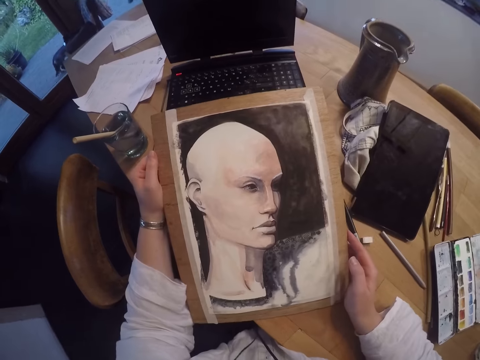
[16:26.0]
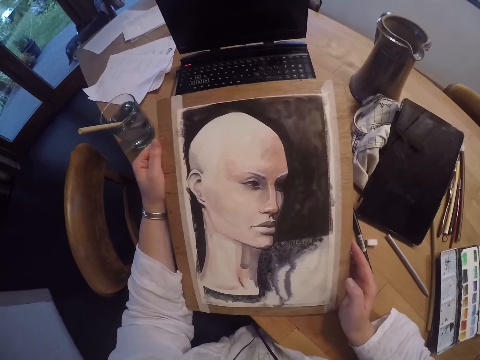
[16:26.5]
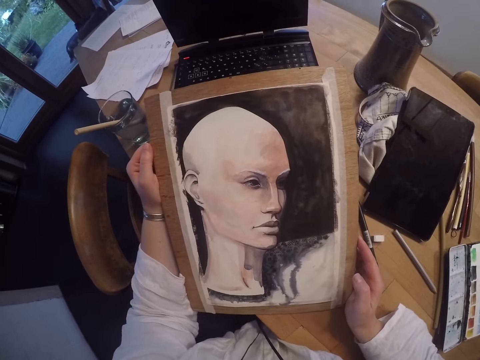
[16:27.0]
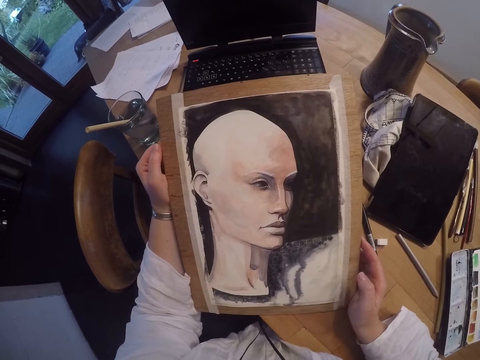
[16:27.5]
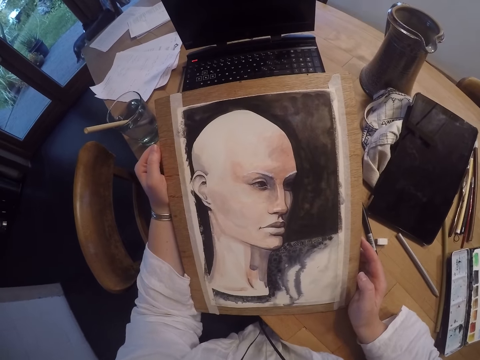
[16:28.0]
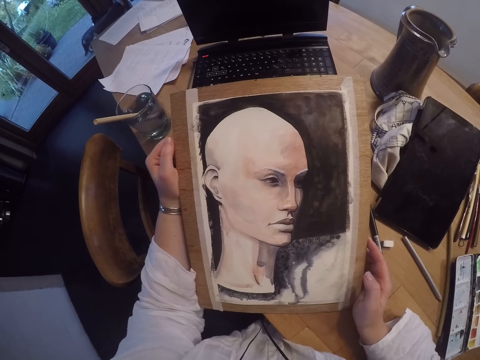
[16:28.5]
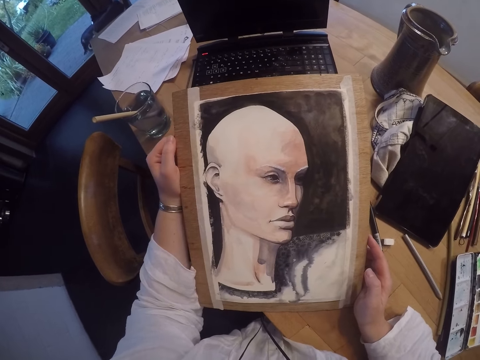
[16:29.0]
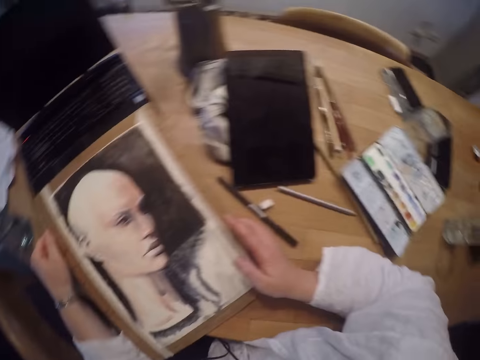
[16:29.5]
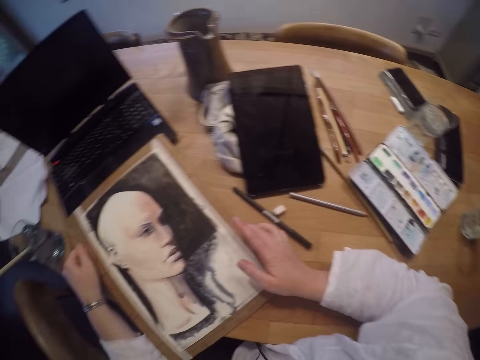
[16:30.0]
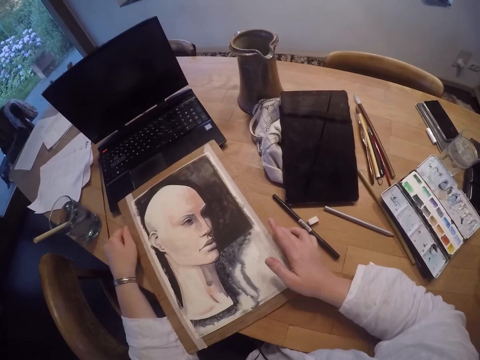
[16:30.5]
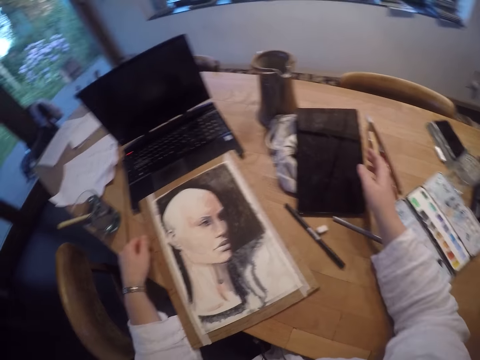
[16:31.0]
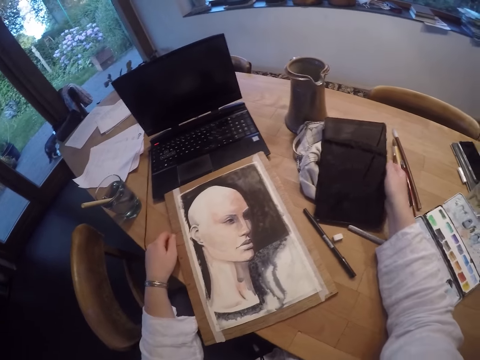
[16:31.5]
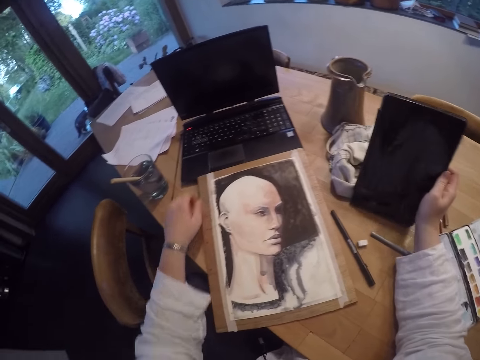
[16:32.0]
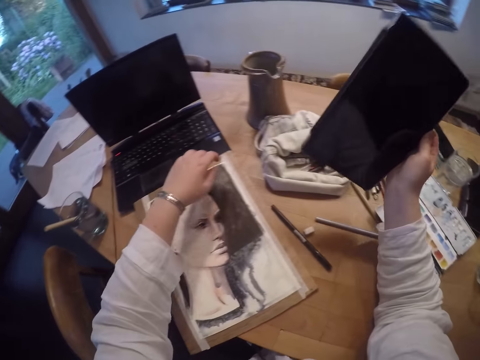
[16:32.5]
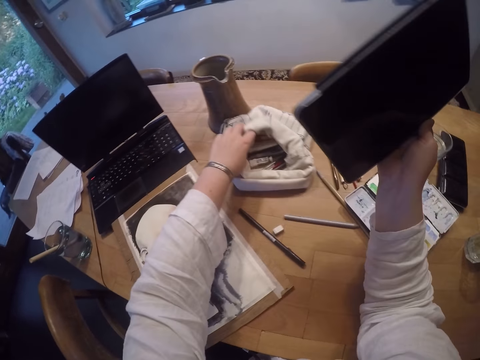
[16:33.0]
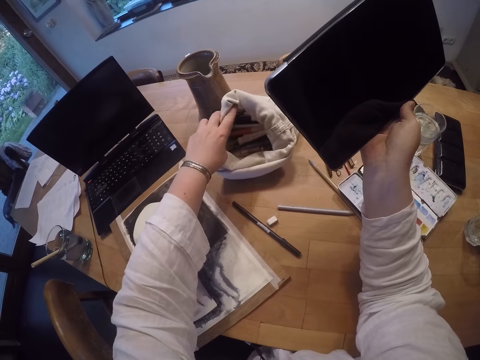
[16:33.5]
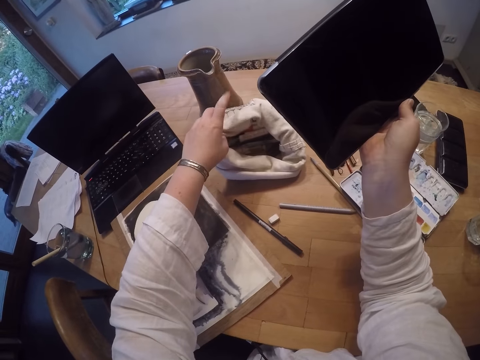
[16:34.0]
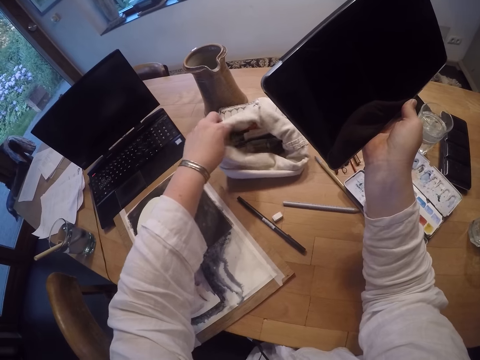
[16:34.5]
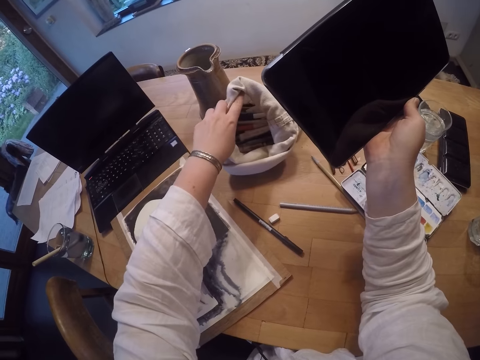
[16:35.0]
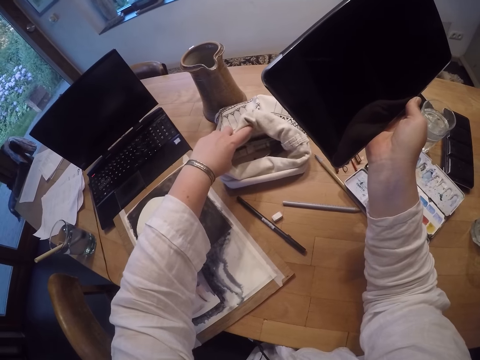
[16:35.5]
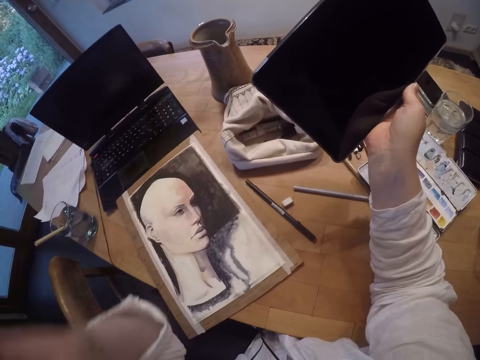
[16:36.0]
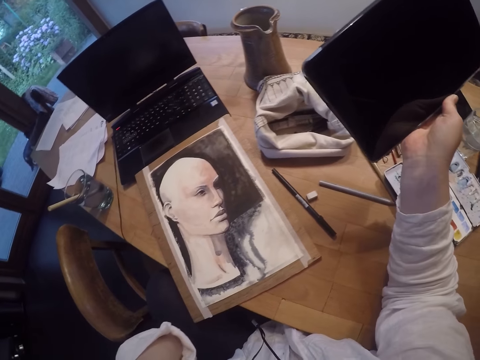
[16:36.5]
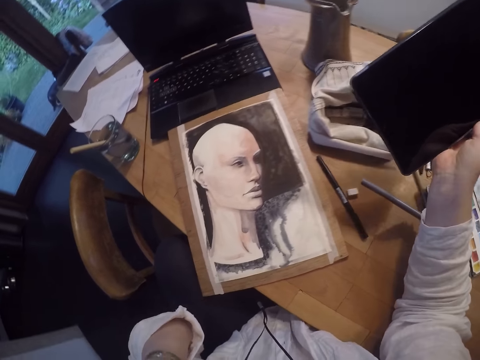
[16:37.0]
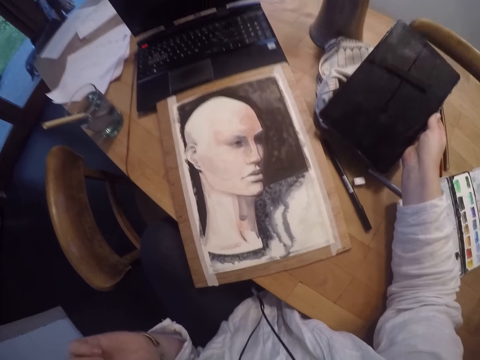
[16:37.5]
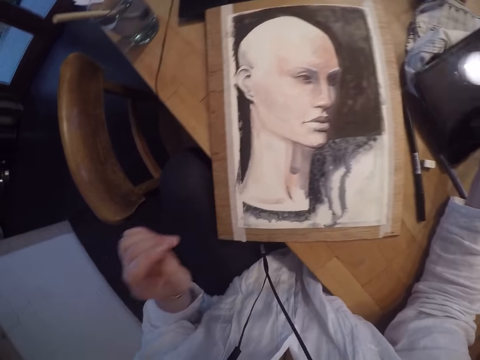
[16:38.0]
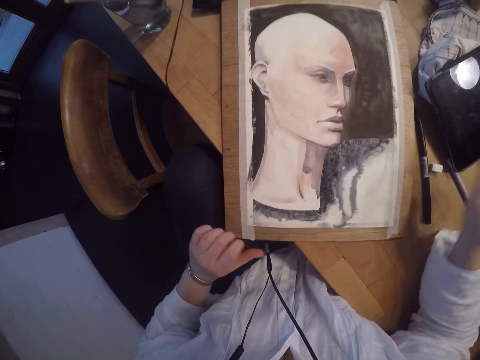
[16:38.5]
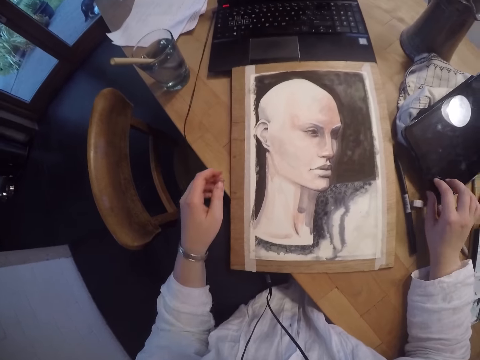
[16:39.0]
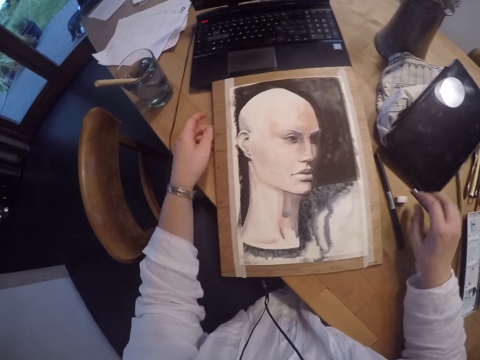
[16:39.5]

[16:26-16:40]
The camera wearer carries the painting or portrait with both hands. They stare at the portrait. They position the portrait on the table with both hands. They pick up the tablet. They look into the bag. They touch the bag. They touch the camera. They put down the tablet.

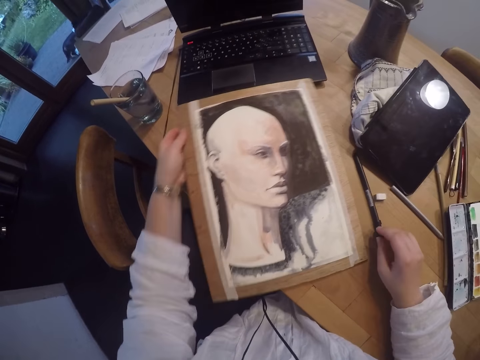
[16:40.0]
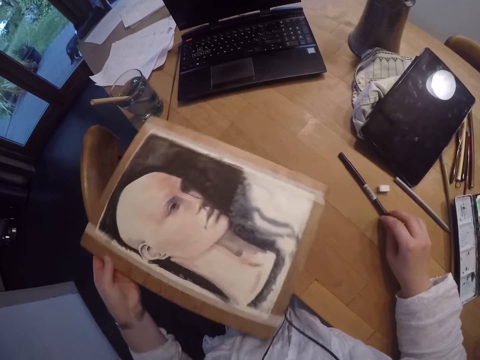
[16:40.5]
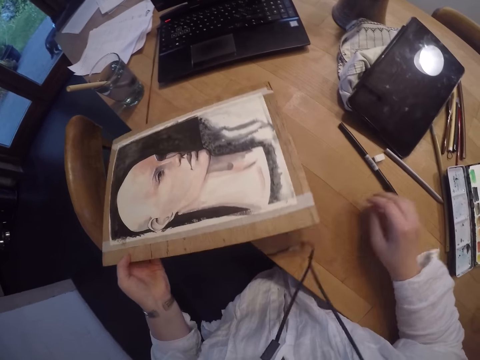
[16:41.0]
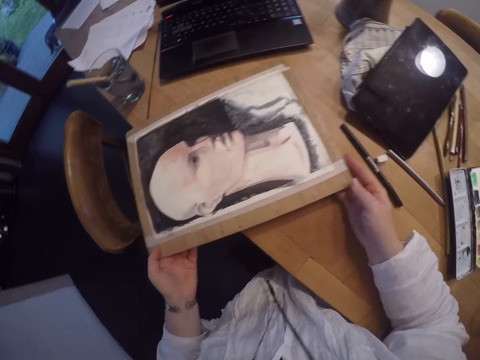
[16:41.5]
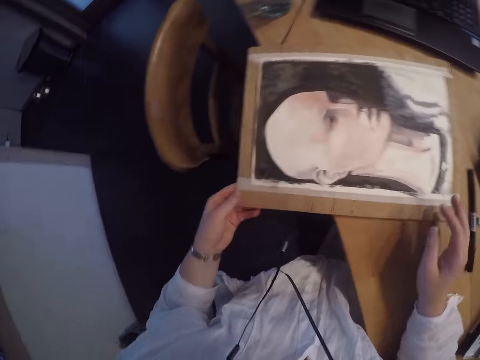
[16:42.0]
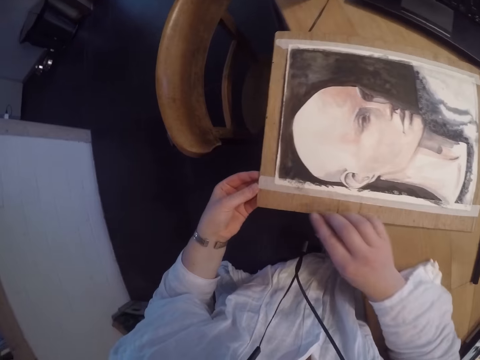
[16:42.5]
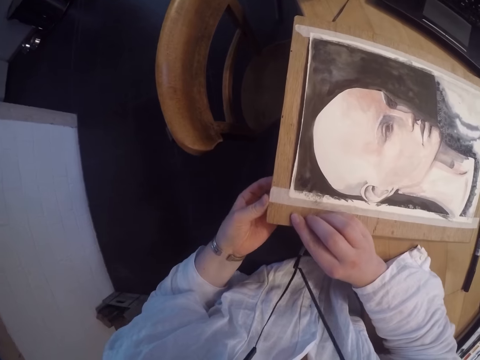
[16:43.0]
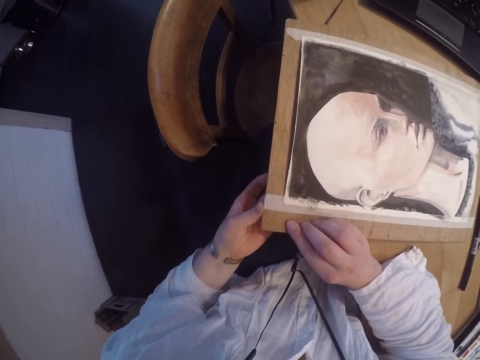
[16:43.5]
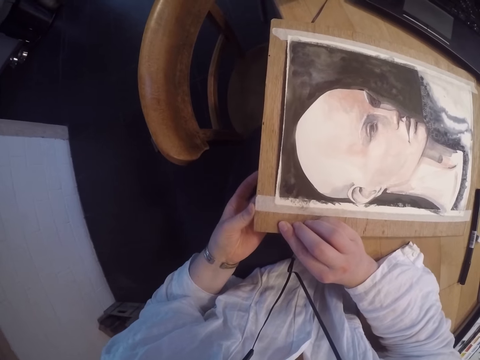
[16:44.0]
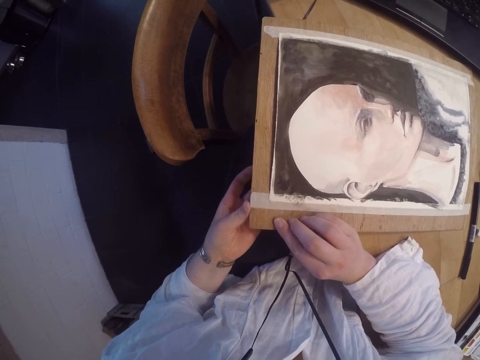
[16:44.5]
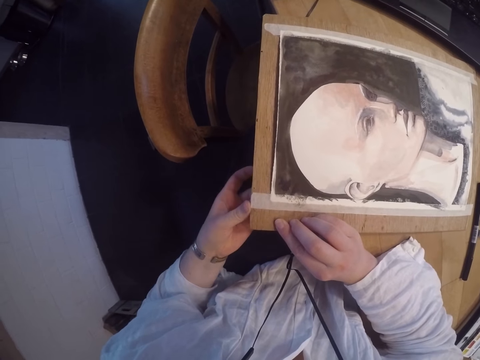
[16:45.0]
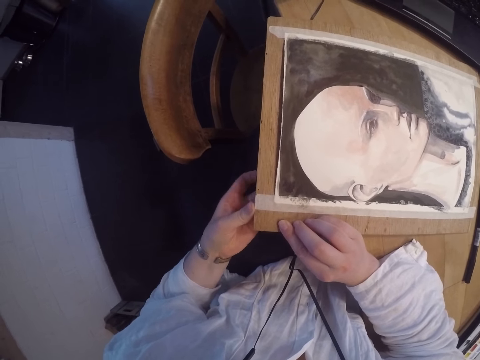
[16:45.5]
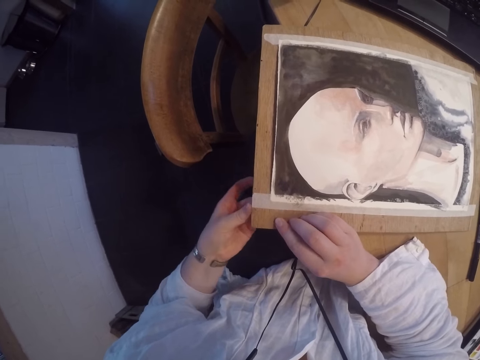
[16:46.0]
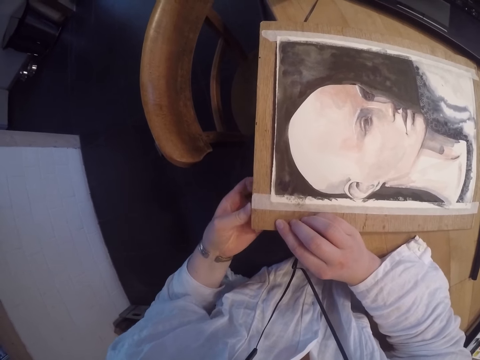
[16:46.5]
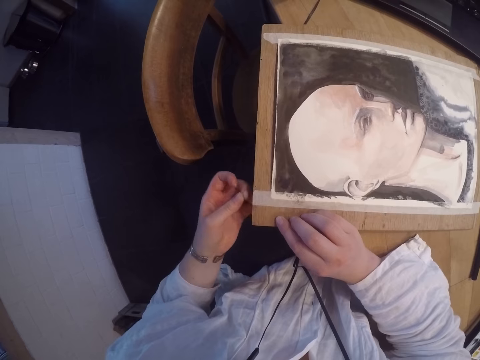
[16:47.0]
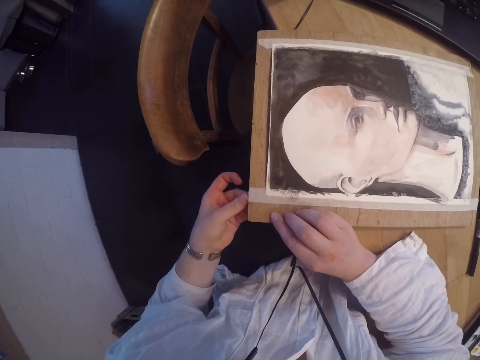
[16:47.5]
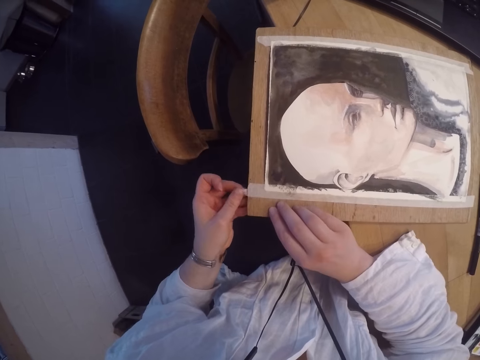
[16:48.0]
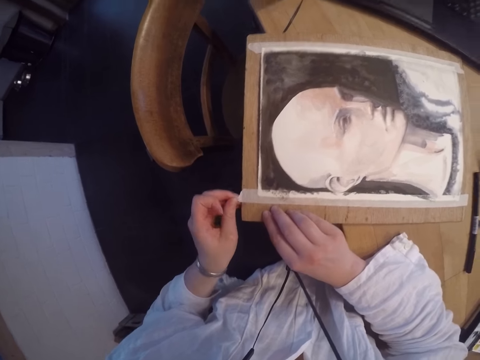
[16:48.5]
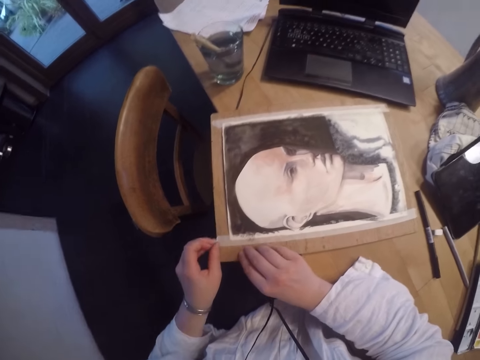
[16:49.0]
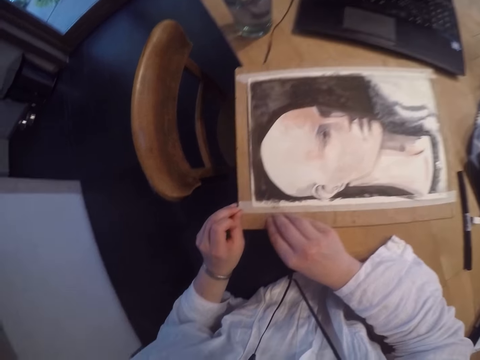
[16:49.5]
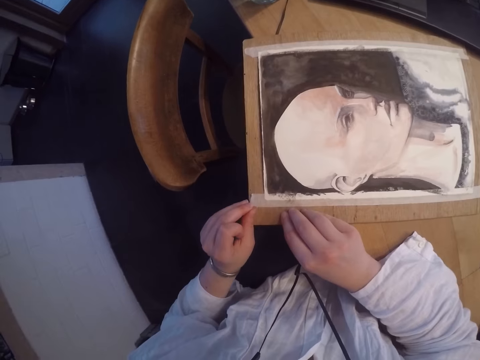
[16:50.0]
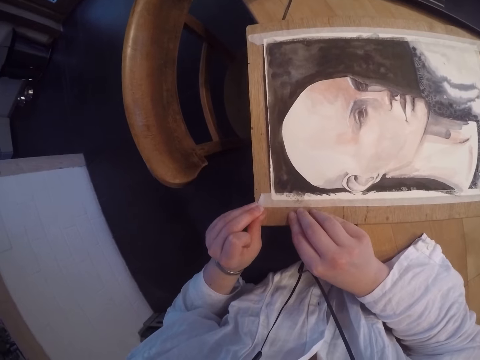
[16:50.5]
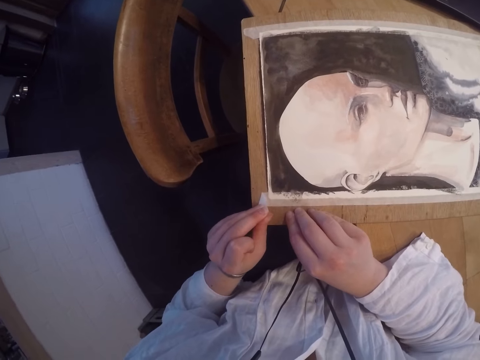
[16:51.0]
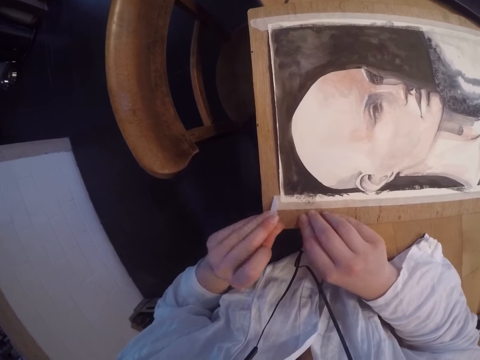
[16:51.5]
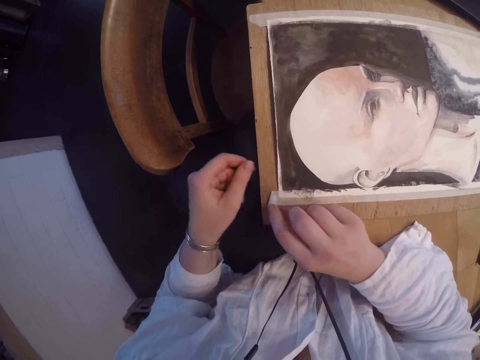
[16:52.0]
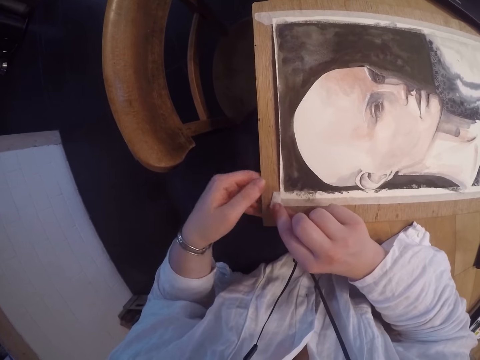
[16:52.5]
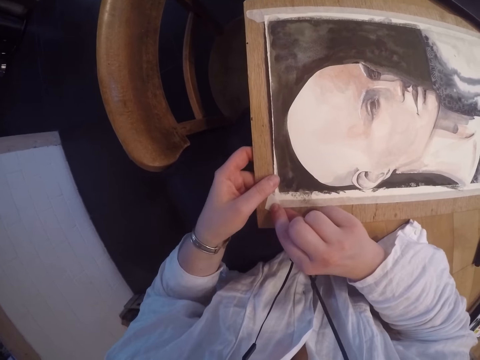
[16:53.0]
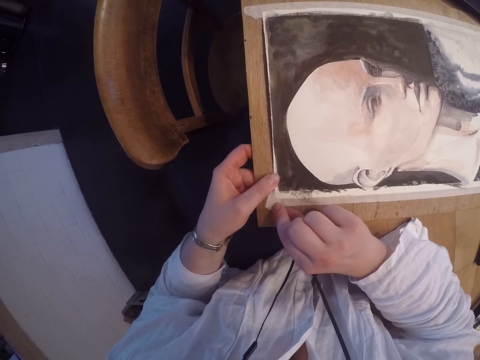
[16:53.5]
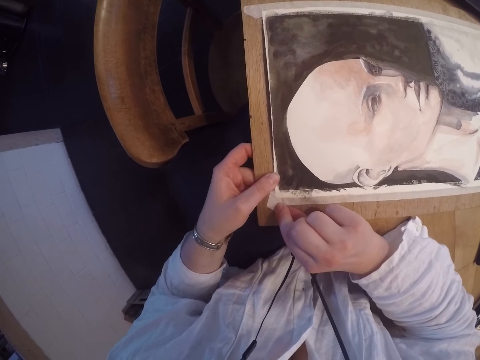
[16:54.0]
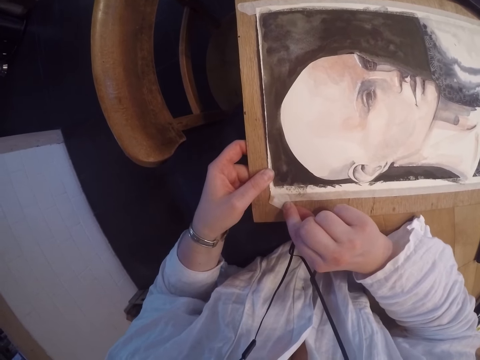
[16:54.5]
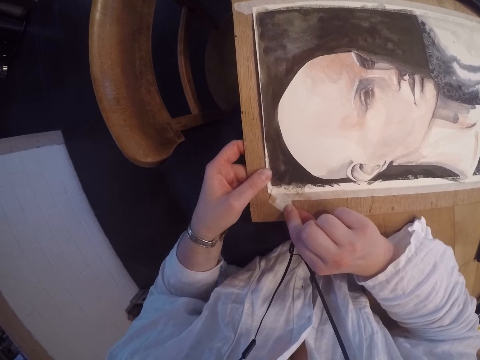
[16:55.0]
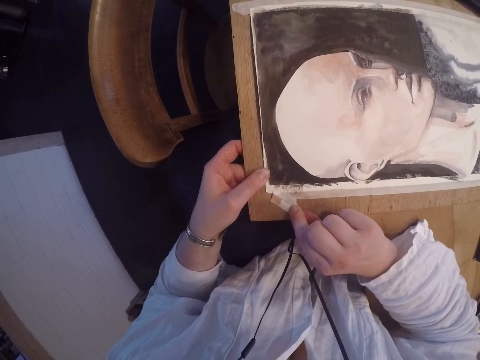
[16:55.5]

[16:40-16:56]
The camera wearer grips the portrait or painting. She carries the painting with both hands. She moves the drawing pen. She turns the portrait on the table with both hands. She drops the painting with both hands and touches the painting. She removes the masking tape on the portrait. She removes the tape on the painting with her right hand.
